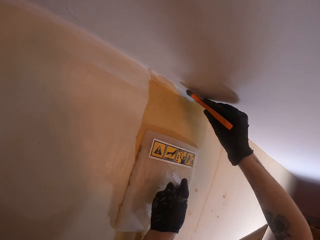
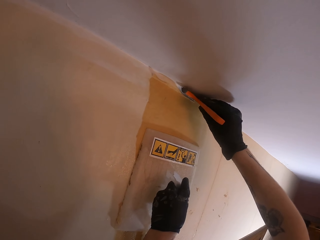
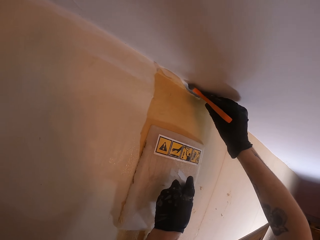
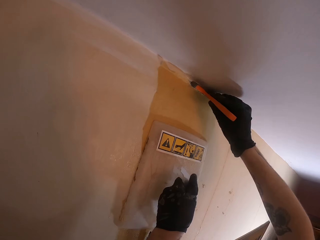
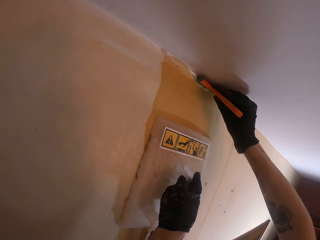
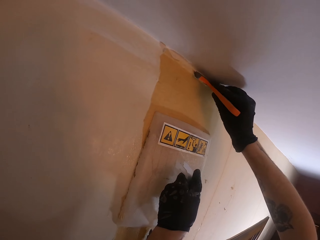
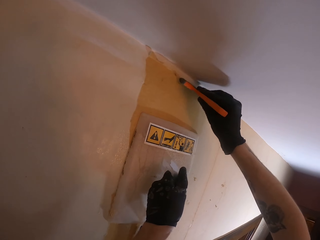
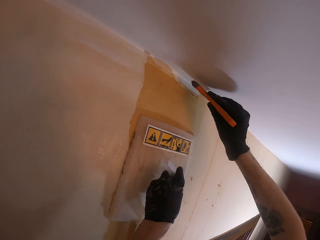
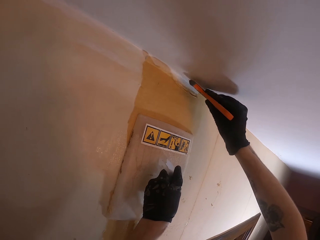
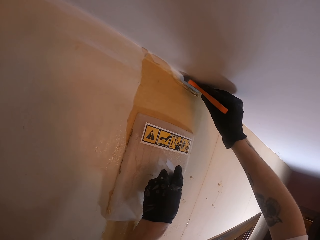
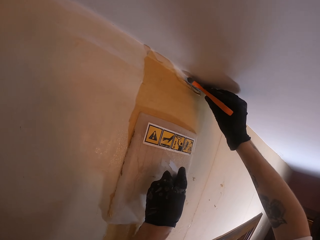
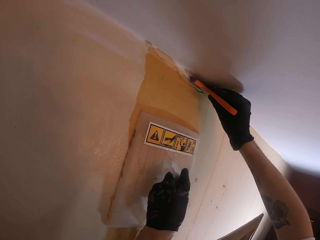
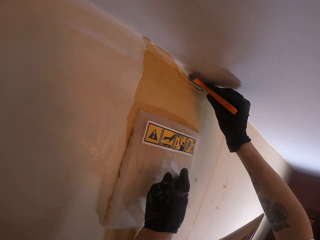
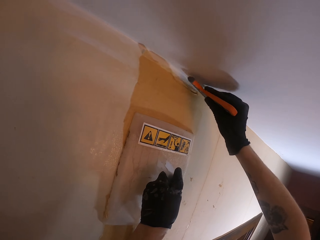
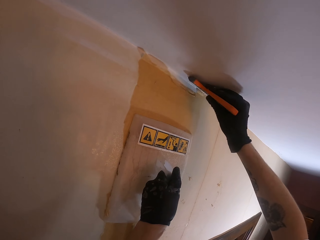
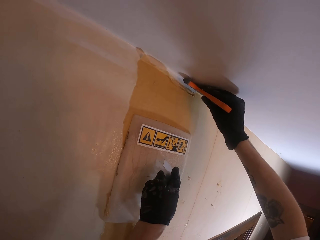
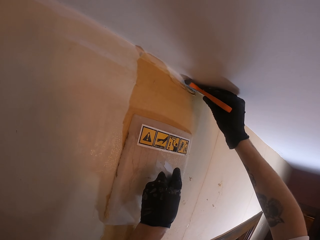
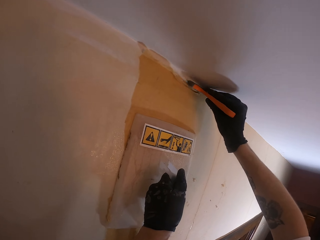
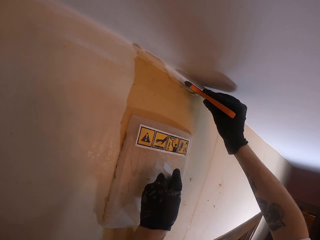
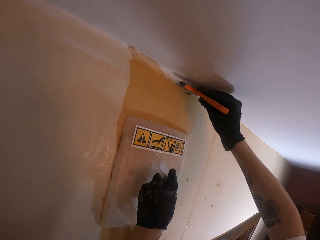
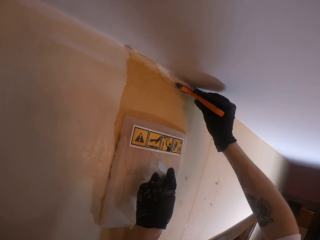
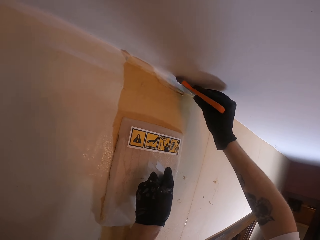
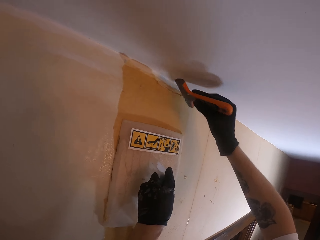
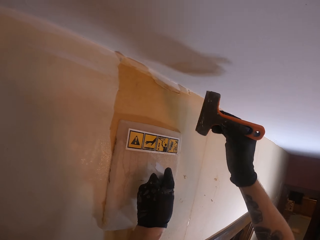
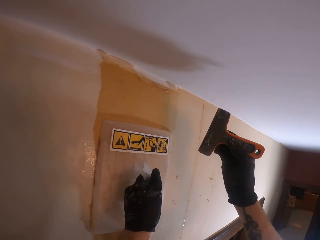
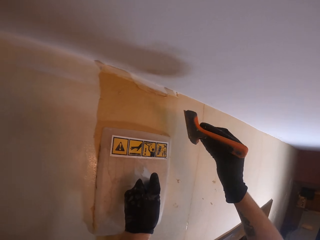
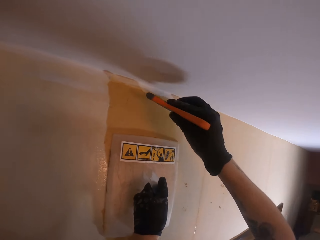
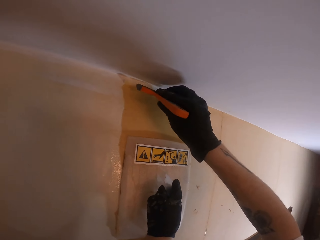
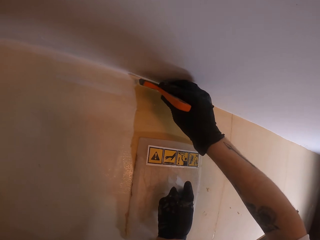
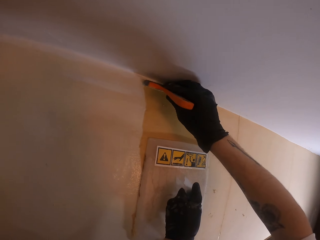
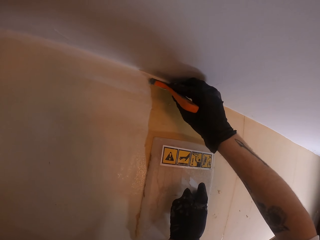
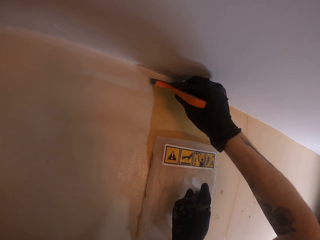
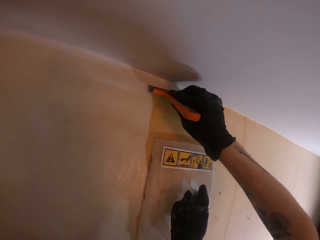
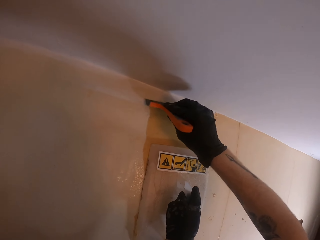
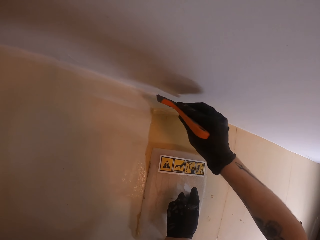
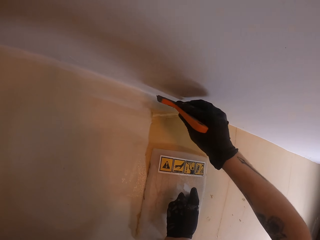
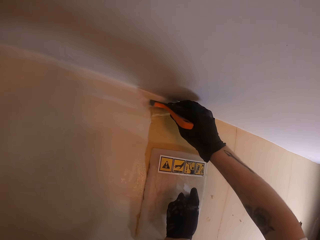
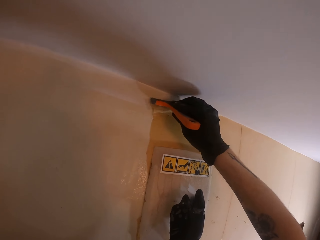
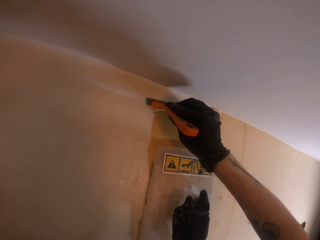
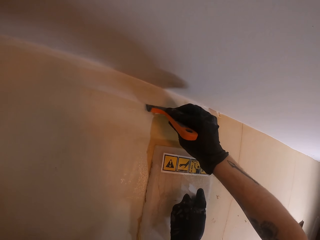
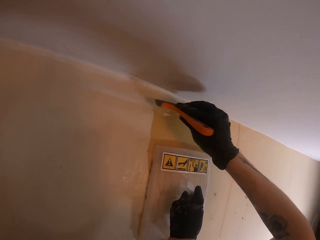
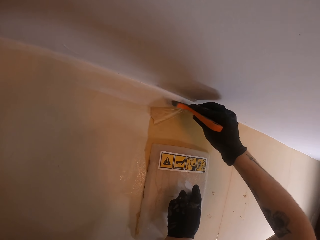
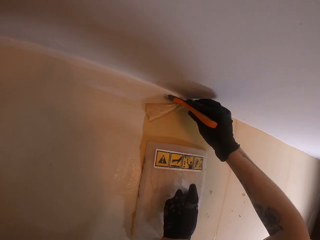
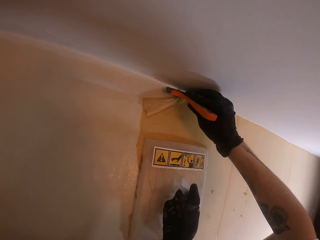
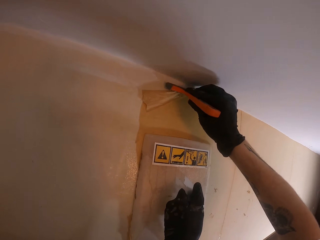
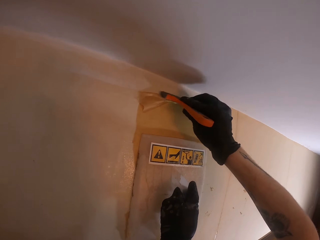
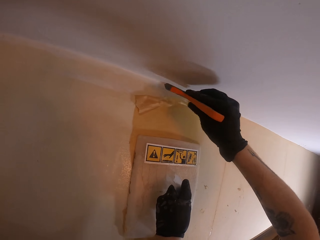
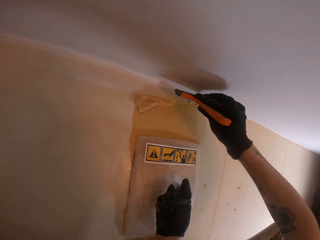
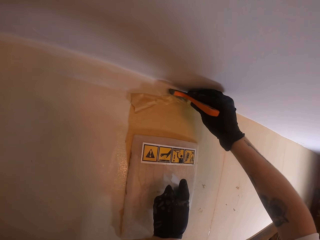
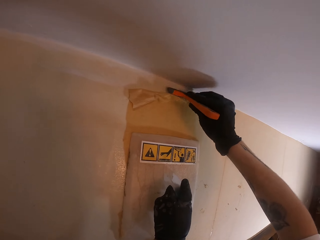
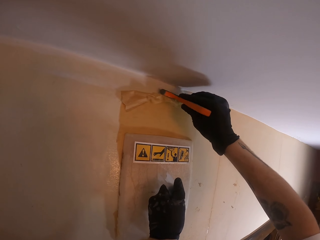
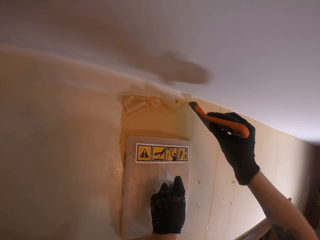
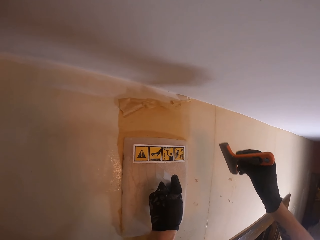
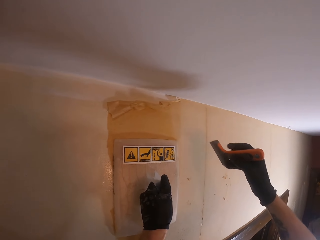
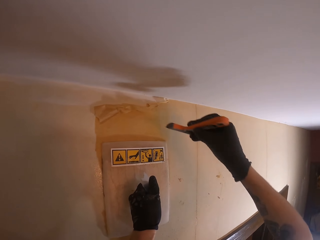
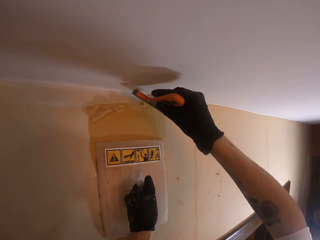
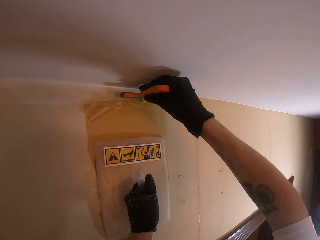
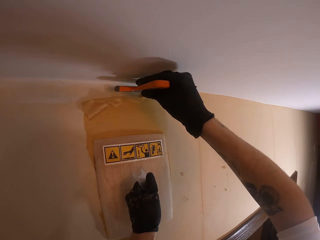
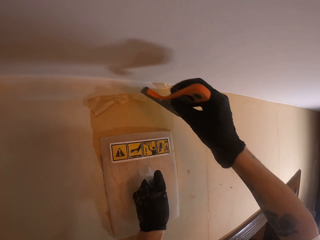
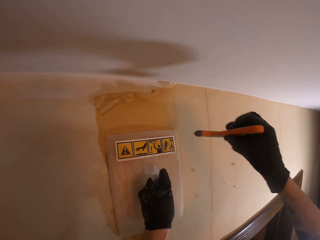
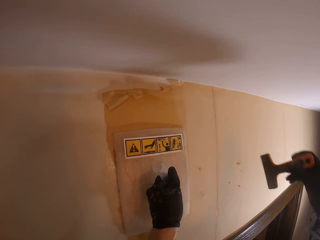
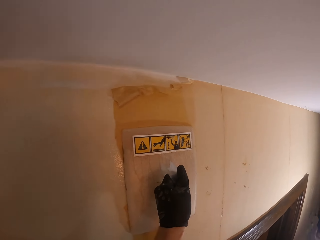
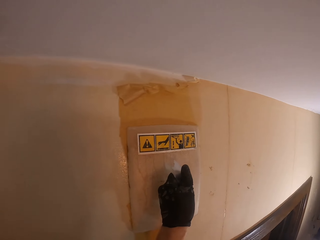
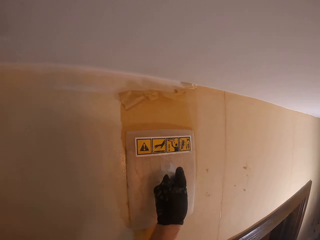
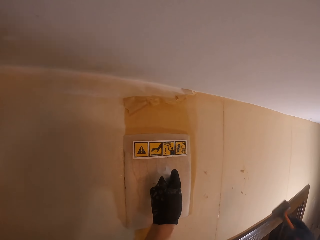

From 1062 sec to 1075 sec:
The camera wearer removes the paint from the wall with a scraper. He looks at his scrubber. He scrubs paint off the wall with his right hand. He removes the scrubber from the wall.

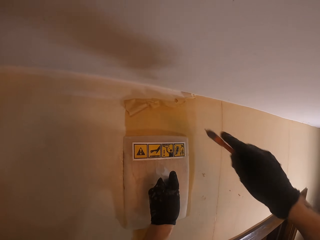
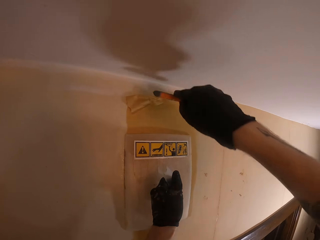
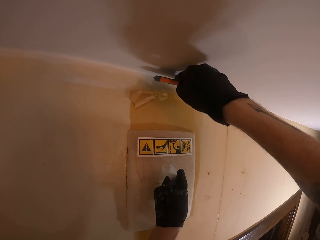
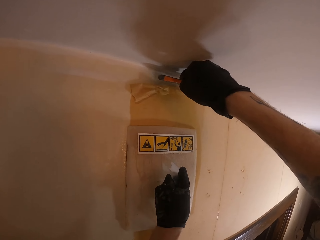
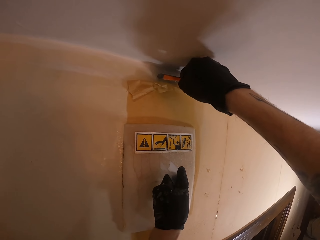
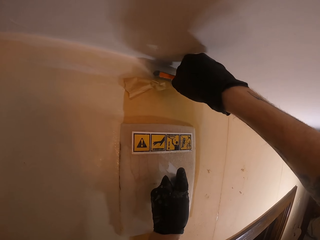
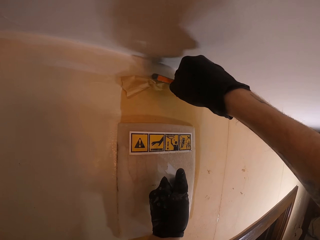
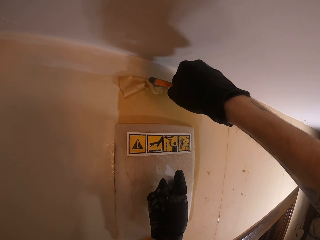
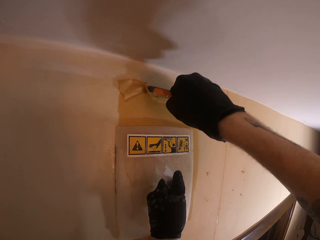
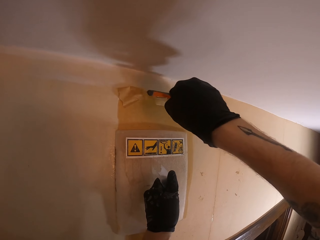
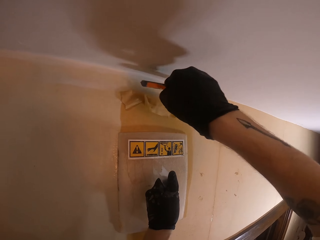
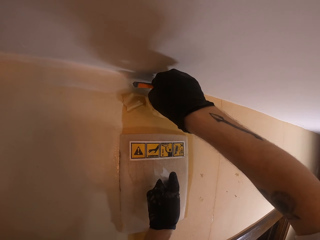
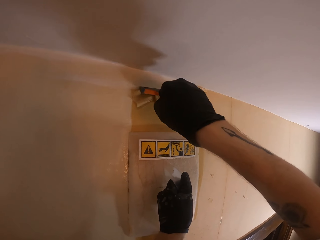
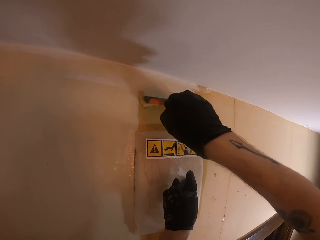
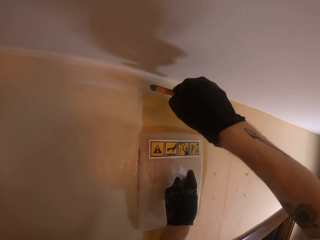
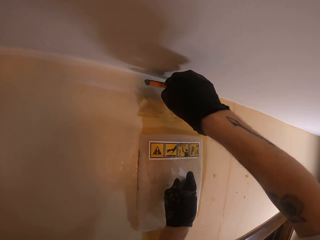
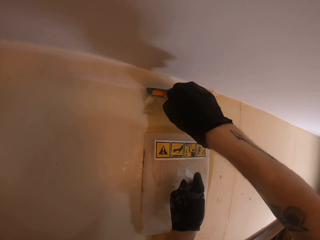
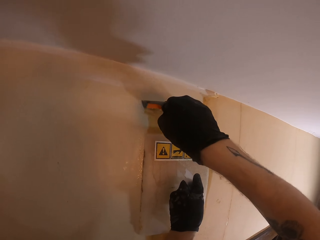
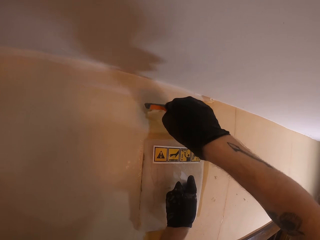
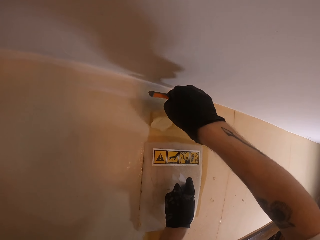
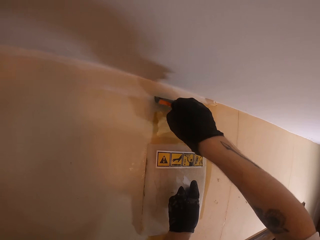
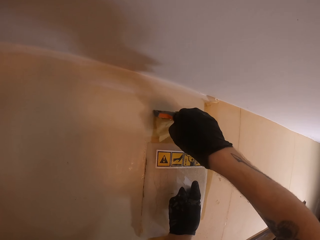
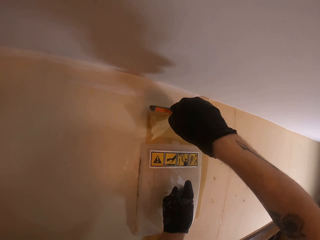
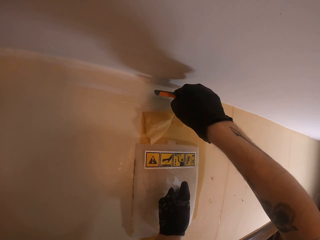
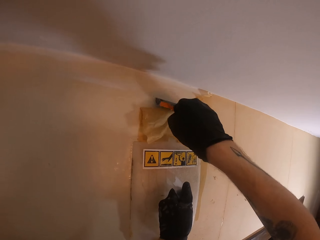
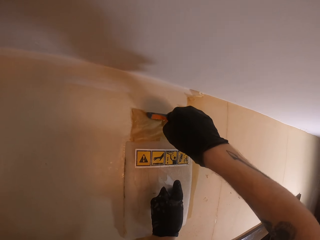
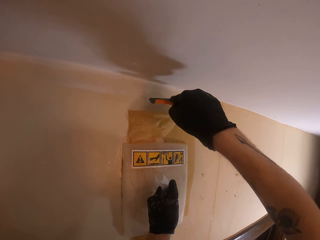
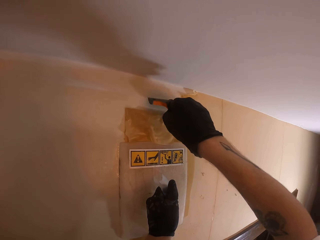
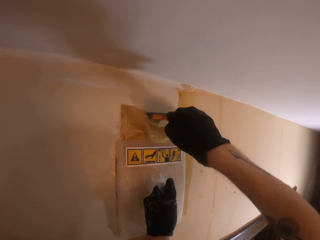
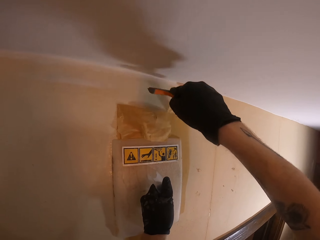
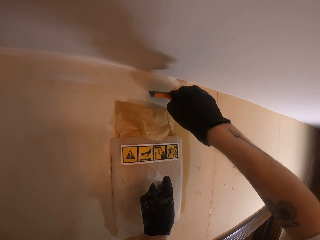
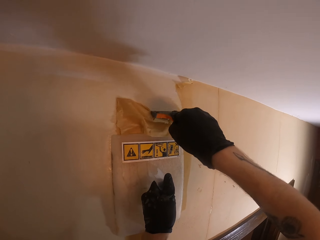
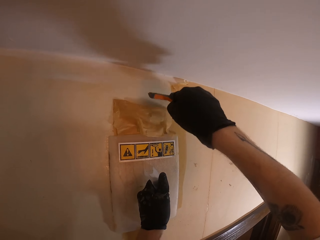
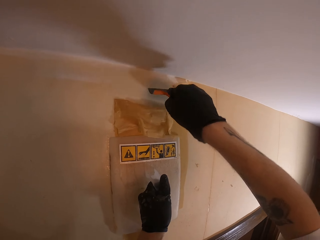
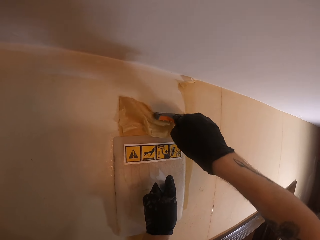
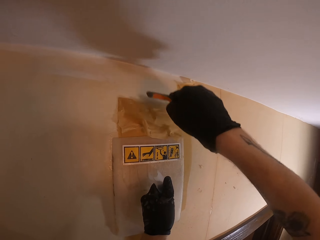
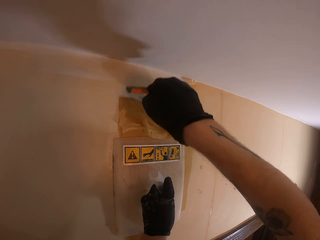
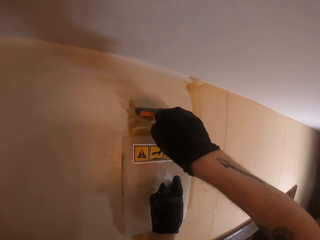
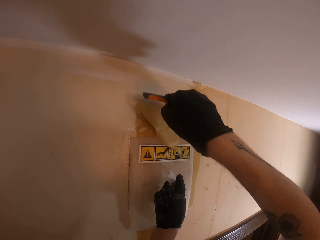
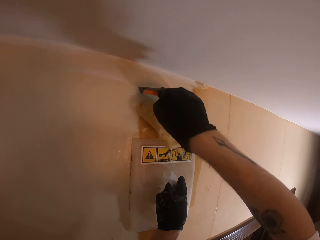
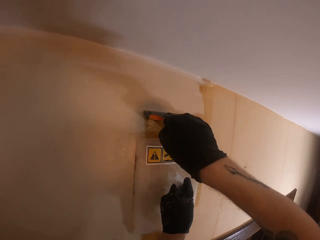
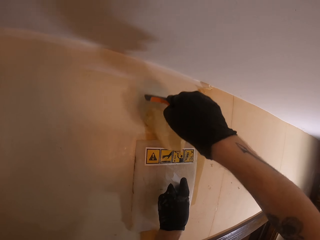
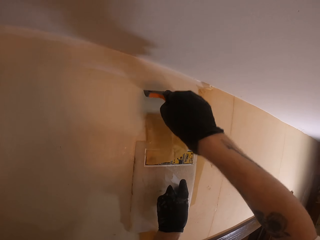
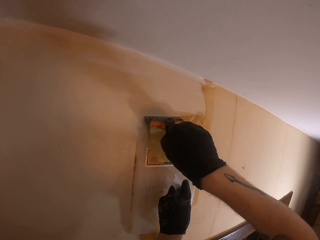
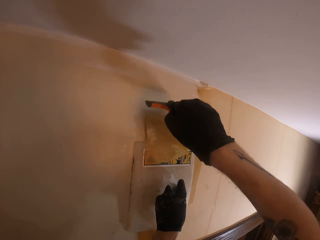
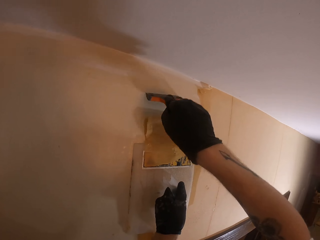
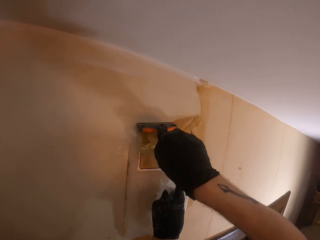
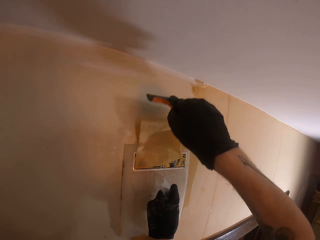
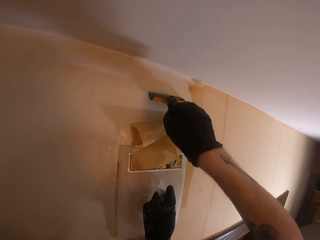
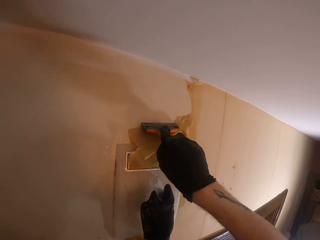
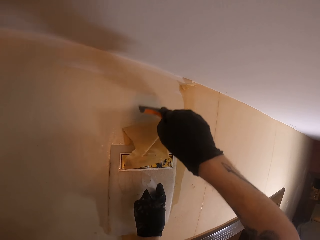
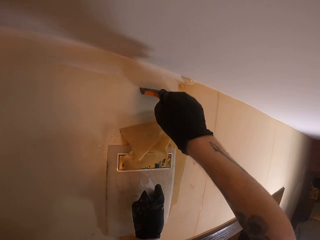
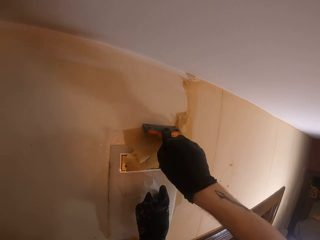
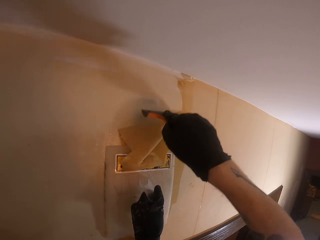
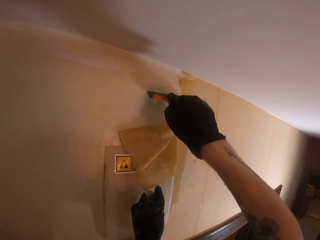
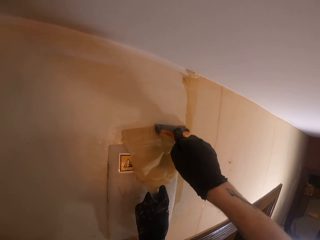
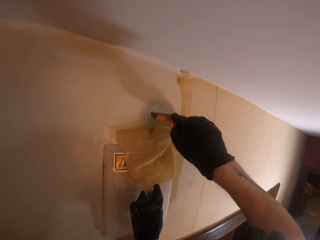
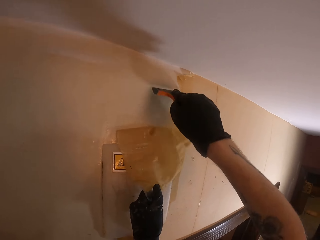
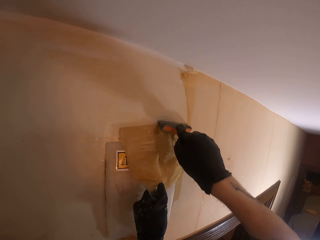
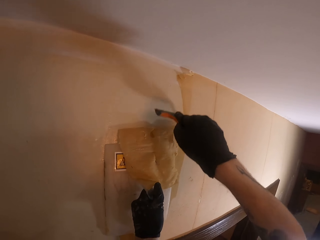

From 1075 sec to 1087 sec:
The camera wearer scrubs paint off the wall with the right hand.
